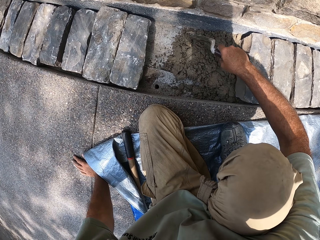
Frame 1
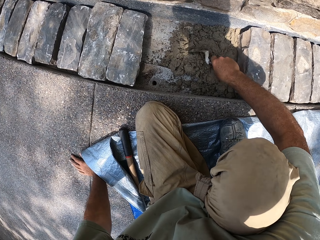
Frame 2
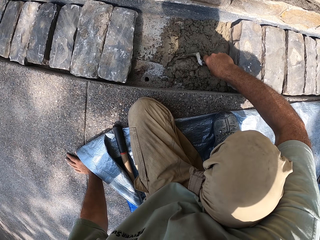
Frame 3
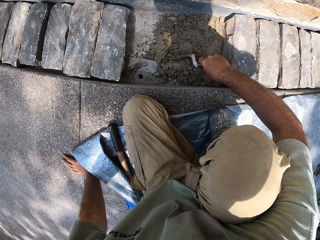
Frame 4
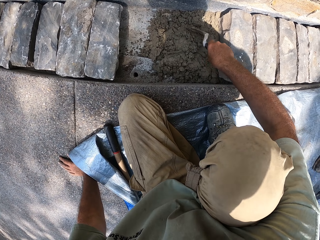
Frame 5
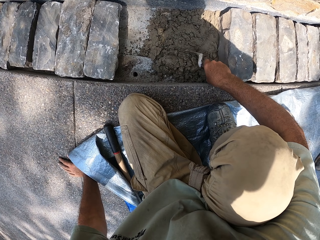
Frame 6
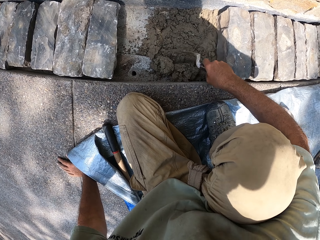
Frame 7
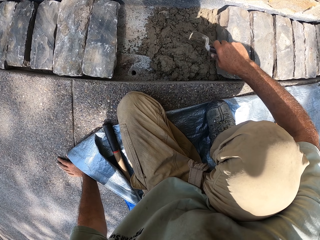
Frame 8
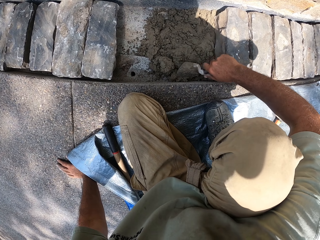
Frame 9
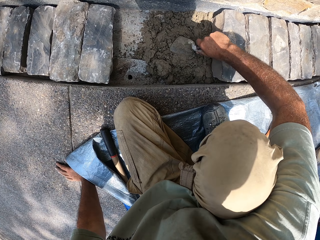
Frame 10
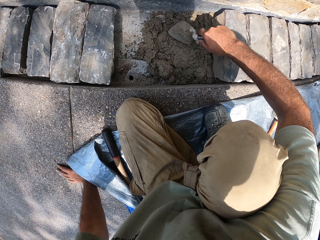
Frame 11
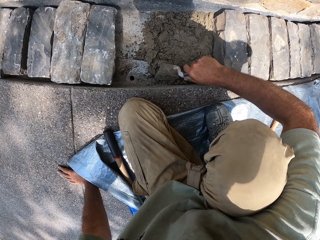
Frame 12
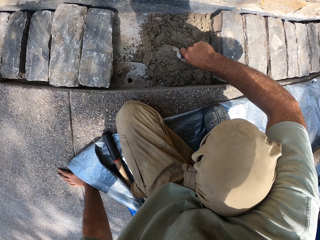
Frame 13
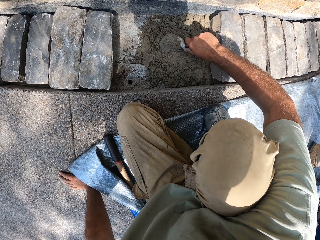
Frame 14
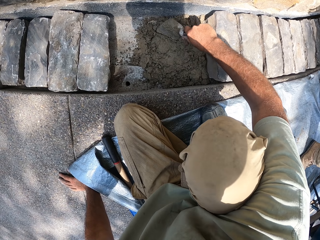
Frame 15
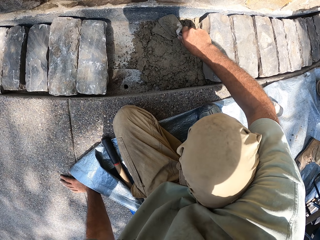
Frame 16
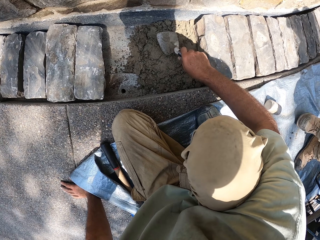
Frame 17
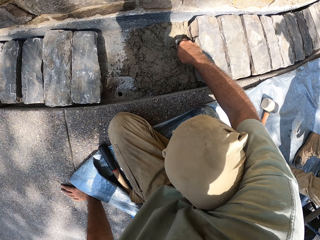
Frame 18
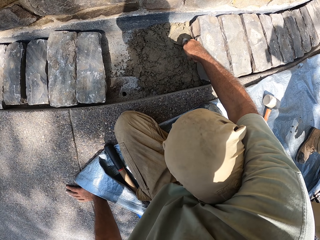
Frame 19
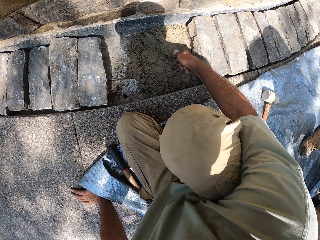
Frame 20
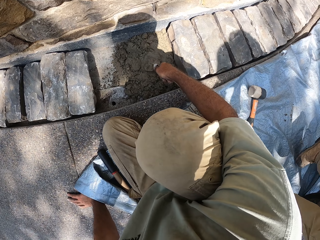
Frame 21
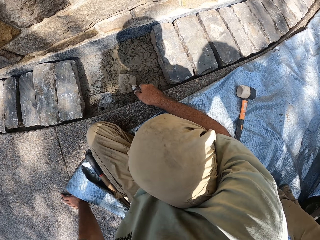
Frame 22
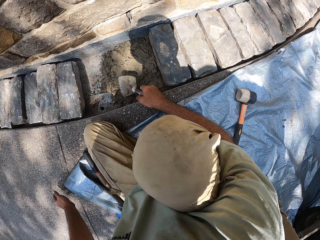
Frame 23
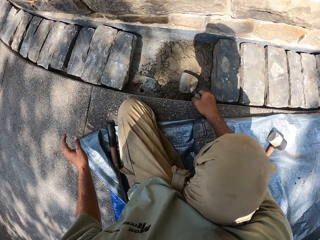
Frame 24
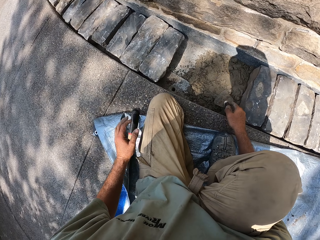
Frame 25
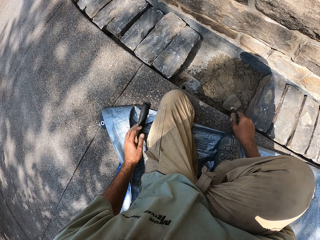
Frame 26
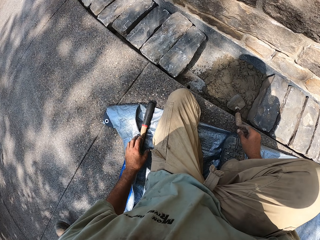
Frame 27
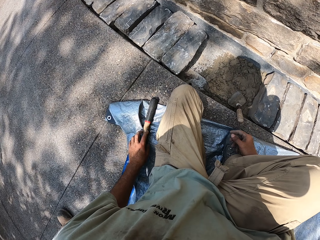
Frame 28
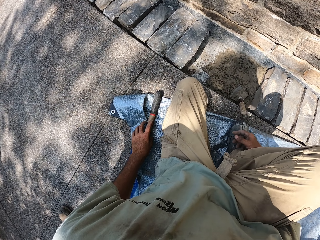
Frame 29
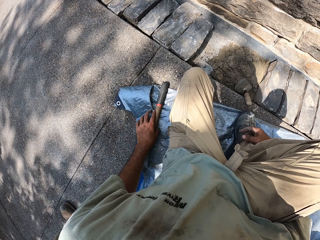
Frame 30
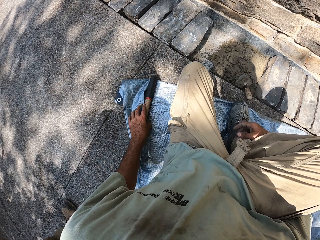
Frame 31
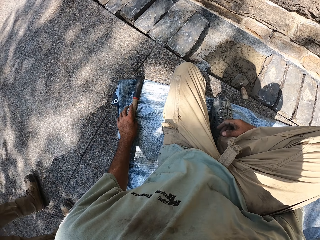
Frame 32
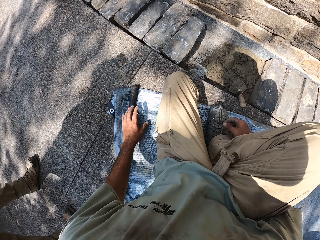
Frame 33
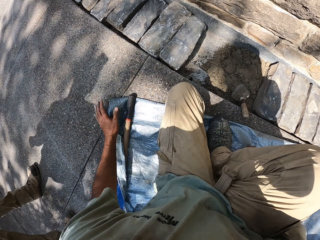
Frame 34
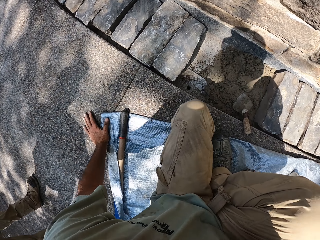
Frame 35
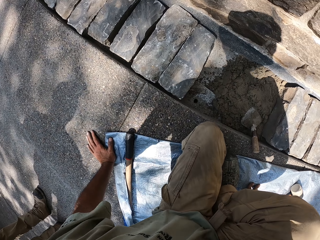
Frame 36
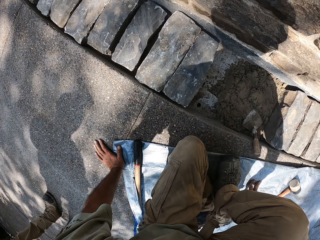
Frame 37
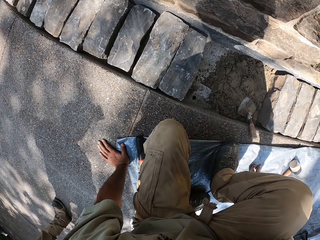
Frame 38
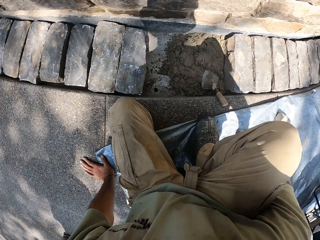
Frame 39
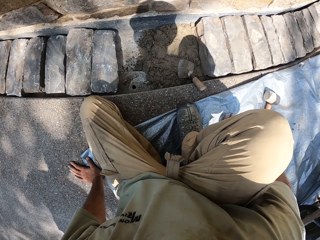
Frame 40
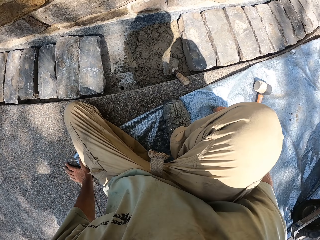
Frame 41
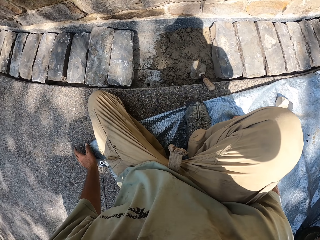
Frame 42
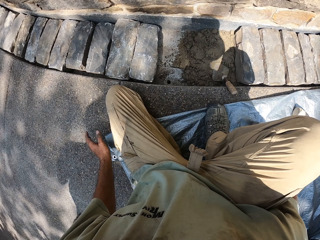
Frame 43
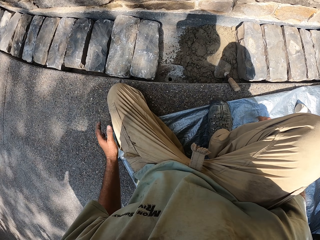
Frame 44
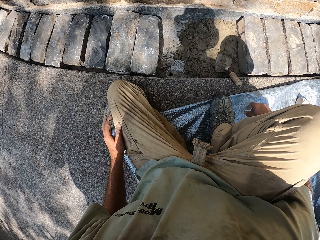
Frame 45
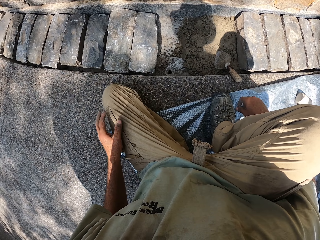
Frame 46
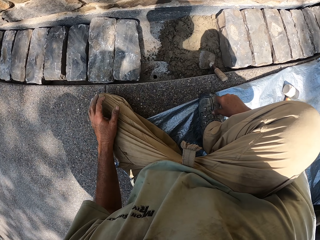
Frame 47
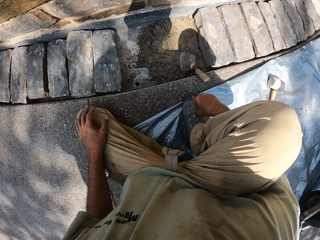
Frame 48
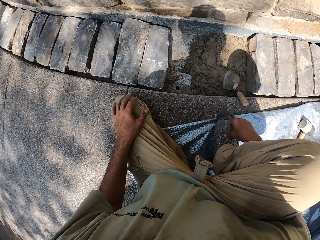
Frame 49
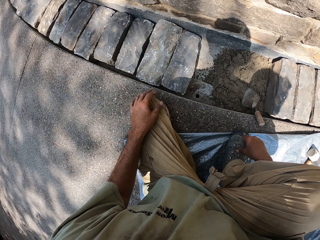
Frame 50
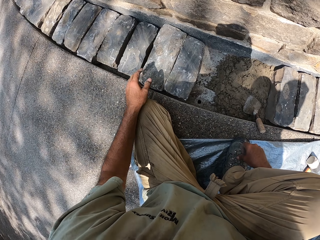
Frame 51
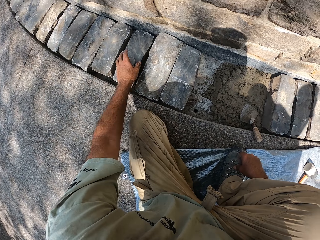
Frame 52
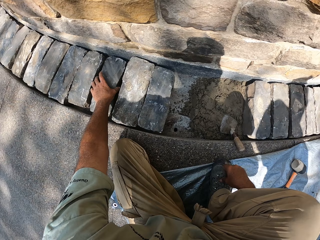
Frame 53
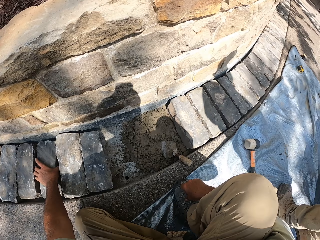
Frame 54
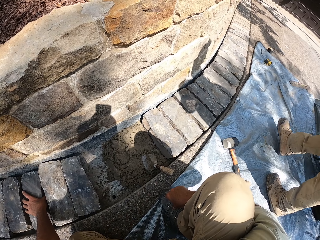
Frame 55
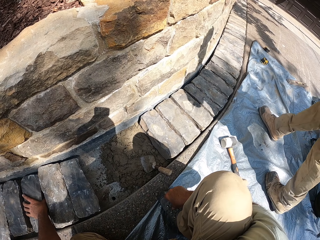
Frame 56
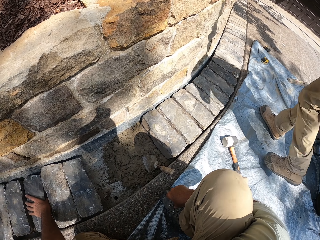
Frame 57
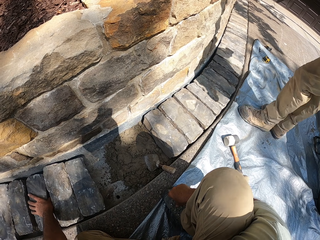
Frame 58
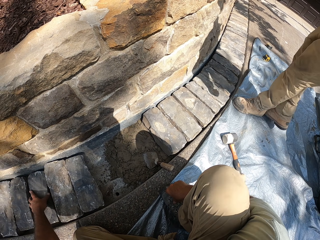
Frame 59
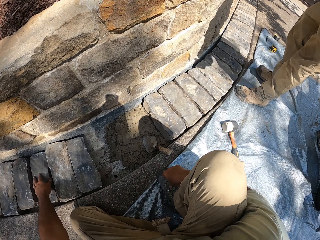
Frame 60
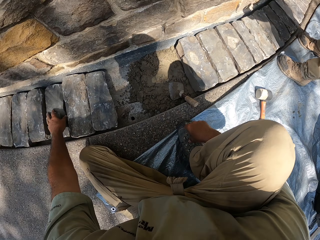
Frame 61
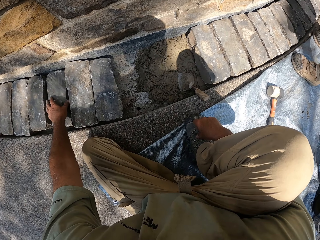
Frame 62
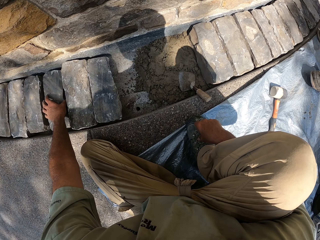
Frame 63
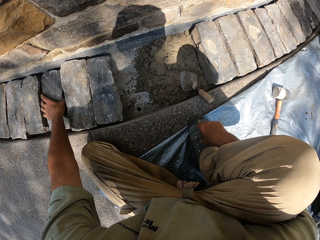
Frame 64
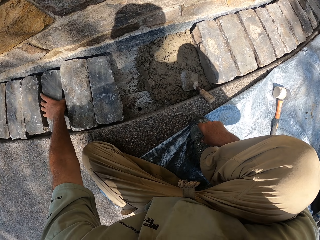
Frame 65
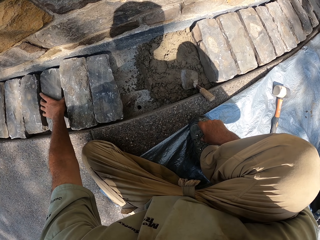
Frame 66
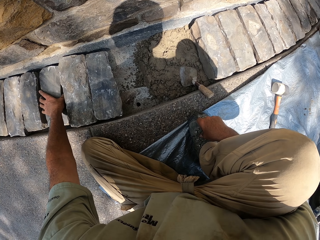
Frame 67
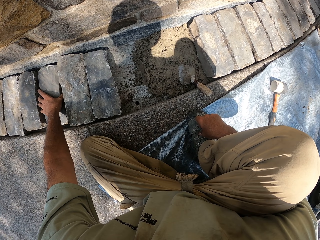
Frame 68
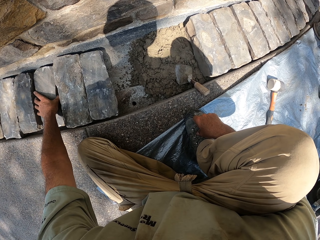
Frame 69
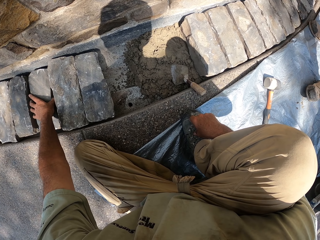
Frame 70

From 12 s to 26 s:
The camera wearer holds the trowel. They pick the trowel, fetch sand with the trowel, sand with the trowel, and move sand using the trowel. They drop the trowel, move their hand, and hold the stone bricks.

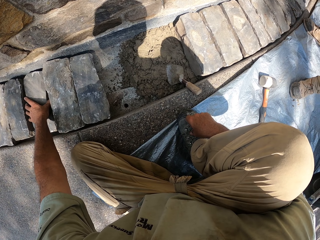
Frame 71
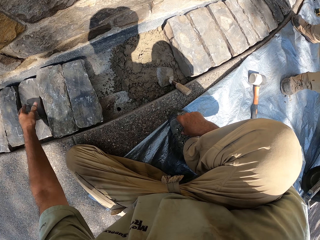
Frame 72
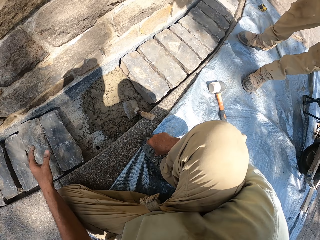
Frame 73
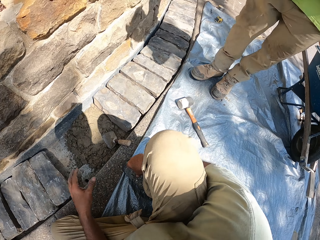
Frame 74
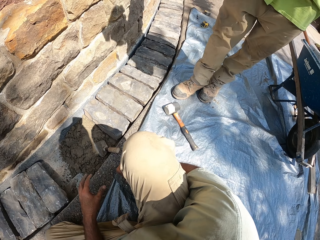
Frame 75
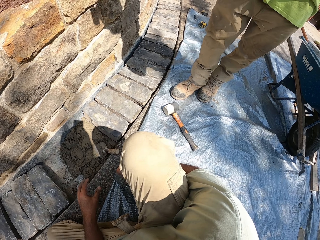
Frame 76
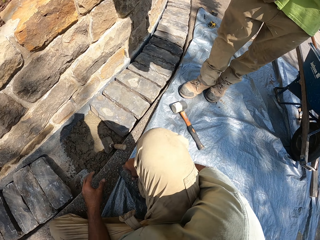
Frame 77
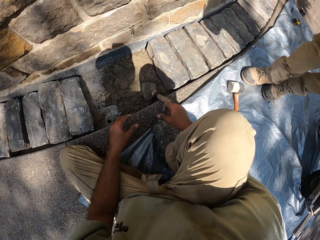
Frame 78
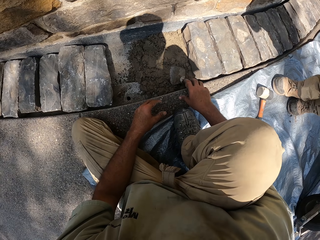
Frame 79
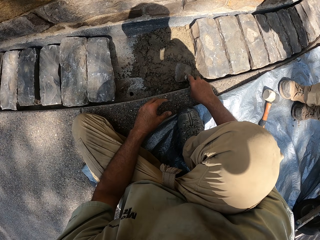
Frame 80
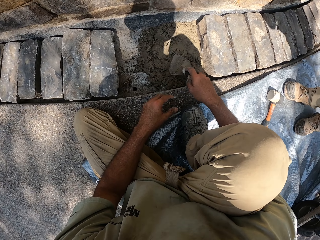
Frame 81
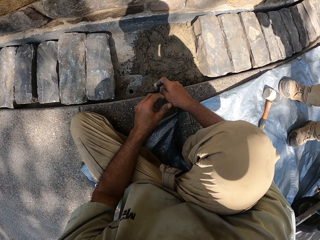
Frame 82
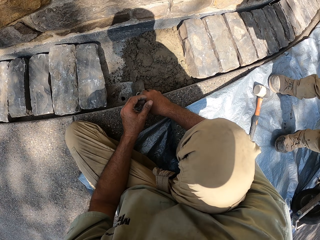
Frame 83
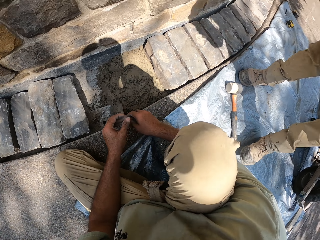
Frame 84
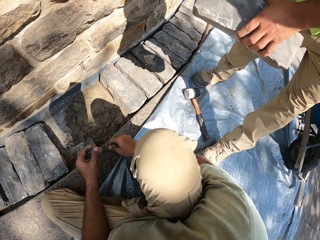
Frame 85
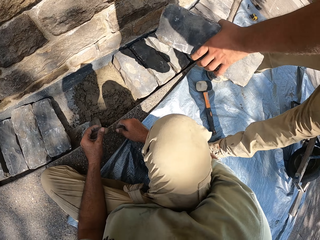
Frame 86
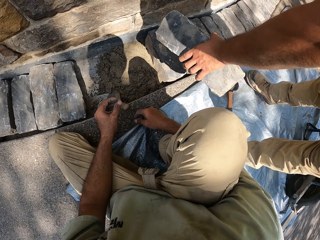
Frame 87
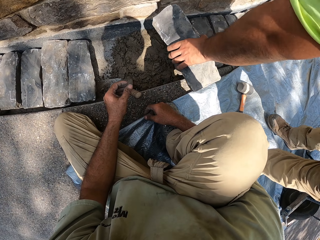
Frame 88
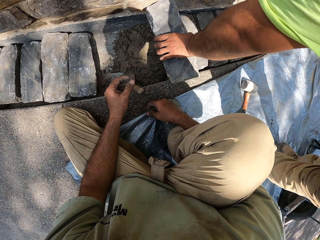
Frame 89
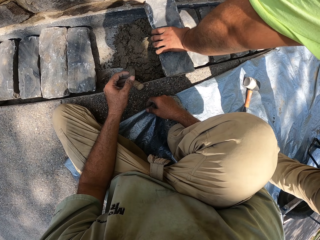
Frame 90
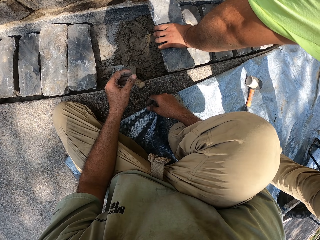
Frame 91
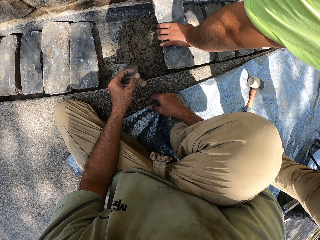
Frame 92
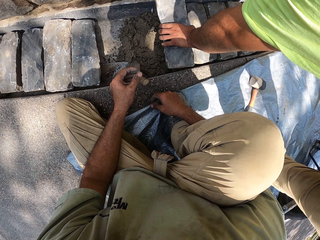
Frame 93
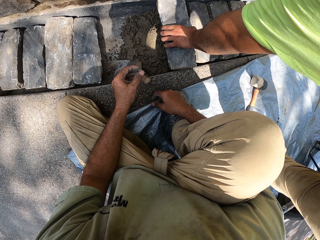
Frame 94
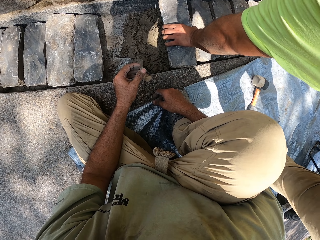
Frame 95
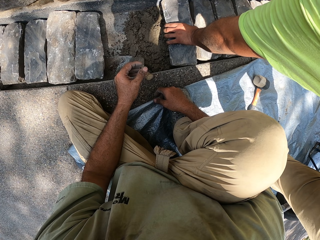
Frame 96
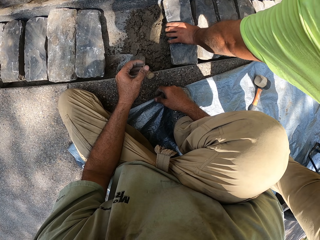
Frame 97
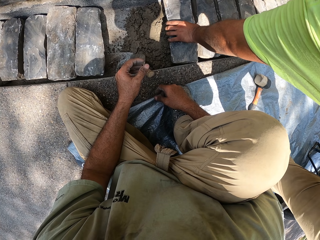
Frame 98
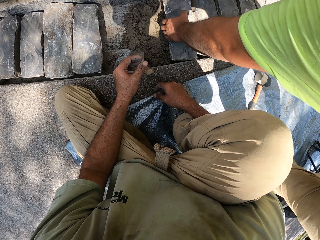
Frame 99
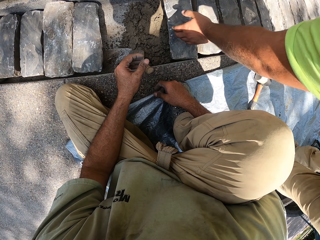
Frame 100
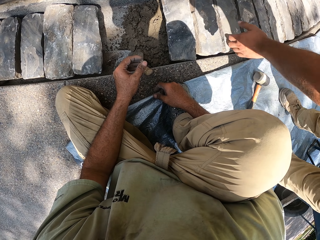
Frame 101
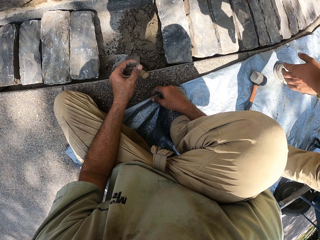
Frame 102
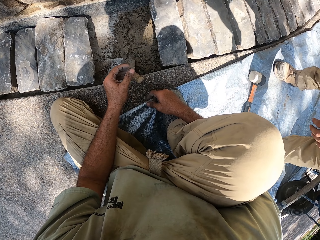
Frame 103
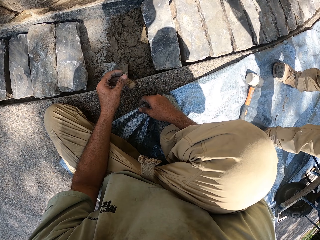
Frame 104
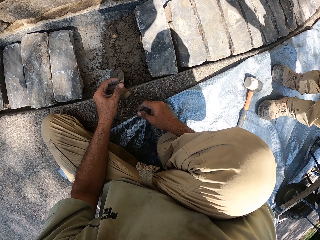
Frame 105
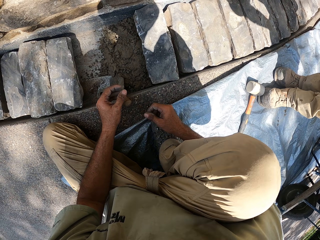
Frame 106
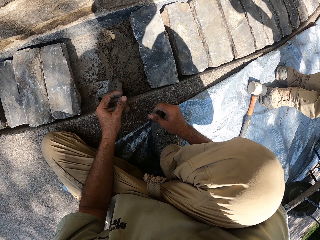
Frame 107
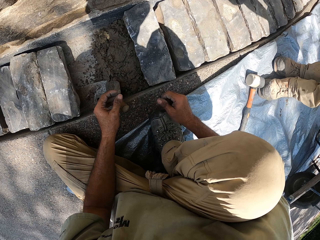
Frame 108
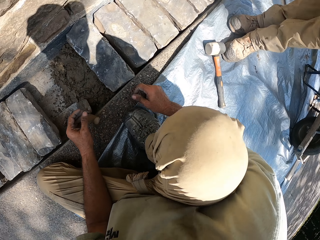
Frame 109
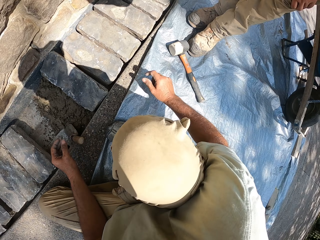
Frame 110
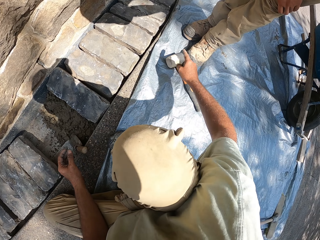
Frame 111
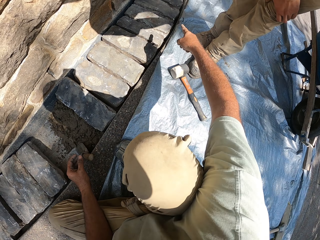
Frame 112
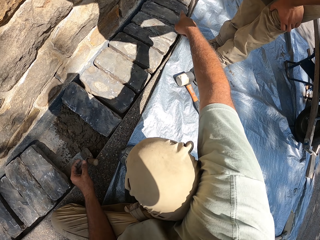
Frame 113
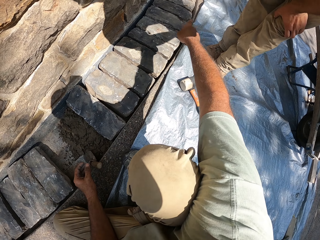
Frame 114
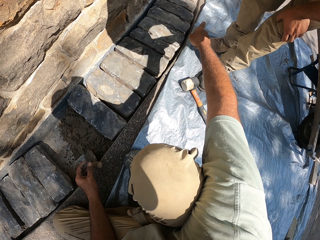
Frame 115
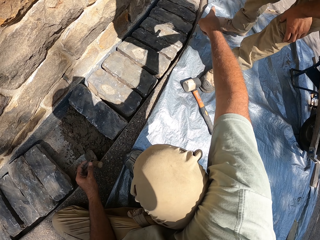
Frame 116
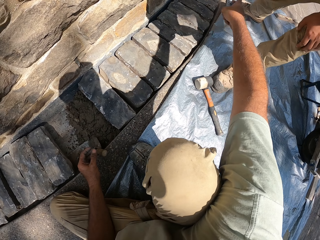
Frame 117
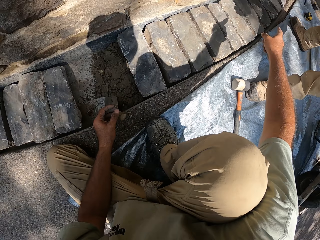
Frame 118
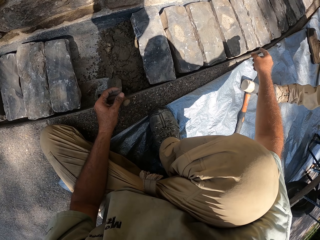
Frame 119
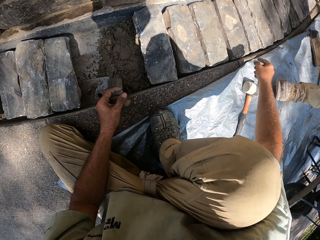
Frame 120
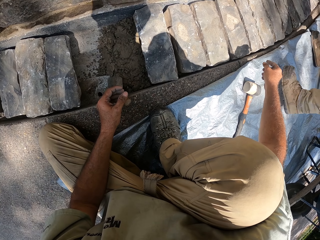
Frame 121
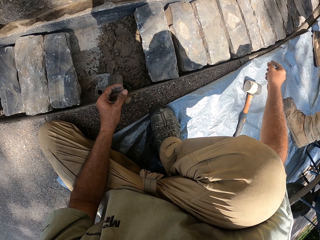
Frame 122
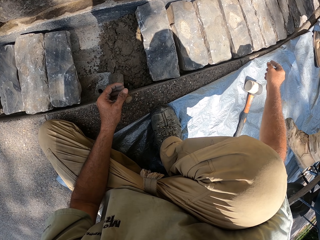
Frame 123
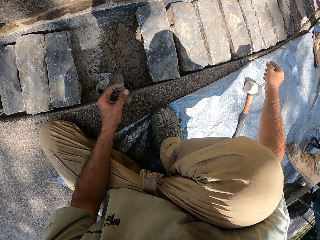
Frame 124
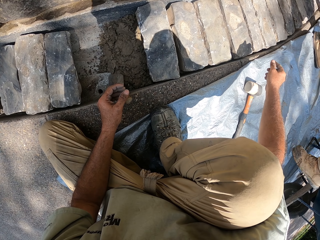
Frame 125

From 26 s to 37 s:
The camera wearer picks the trowel. A man drops on the sand. The man puts a stone down. The camera wearer points the pen at a distance.
